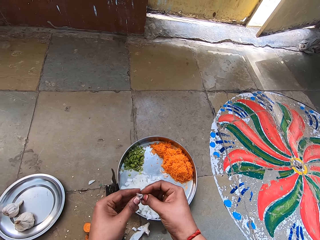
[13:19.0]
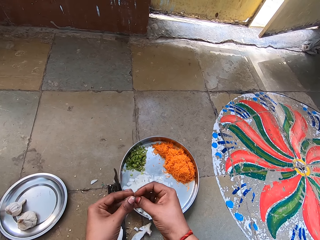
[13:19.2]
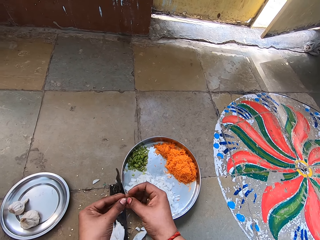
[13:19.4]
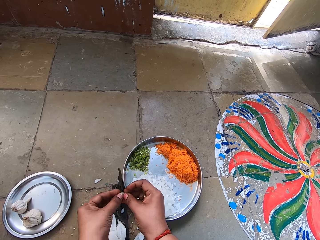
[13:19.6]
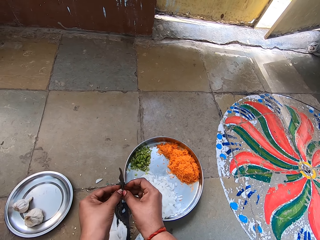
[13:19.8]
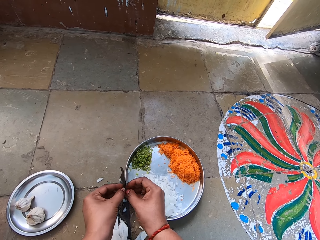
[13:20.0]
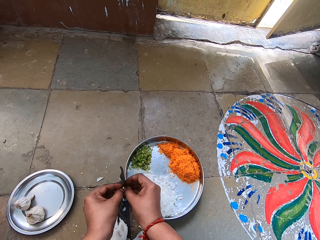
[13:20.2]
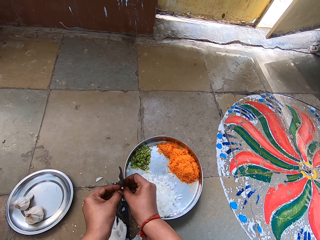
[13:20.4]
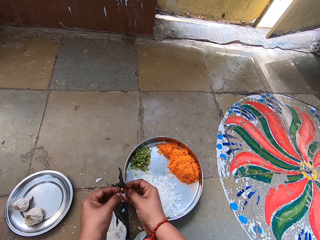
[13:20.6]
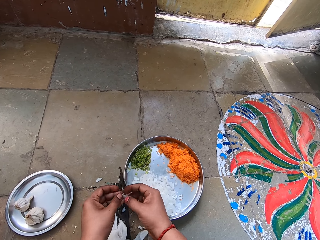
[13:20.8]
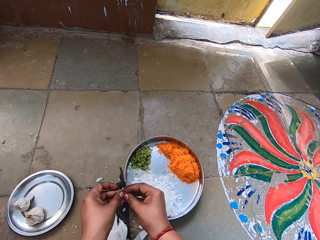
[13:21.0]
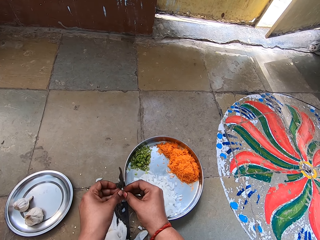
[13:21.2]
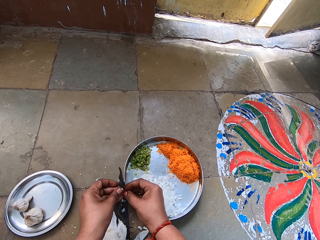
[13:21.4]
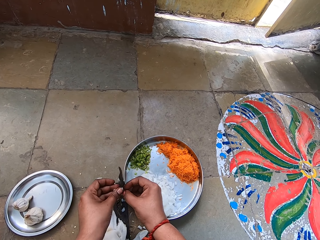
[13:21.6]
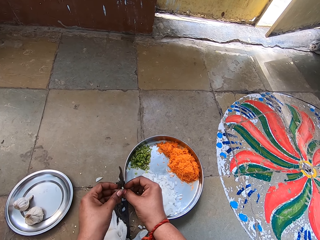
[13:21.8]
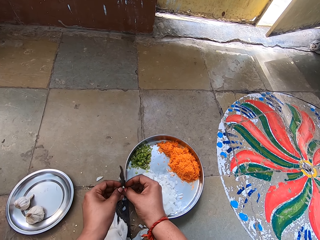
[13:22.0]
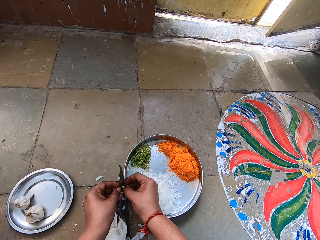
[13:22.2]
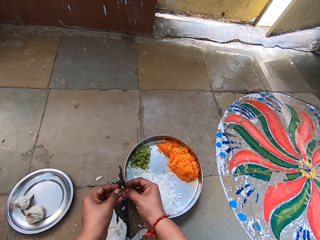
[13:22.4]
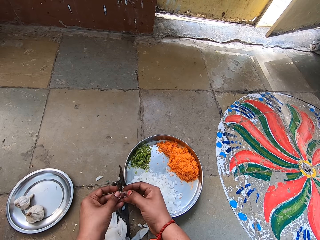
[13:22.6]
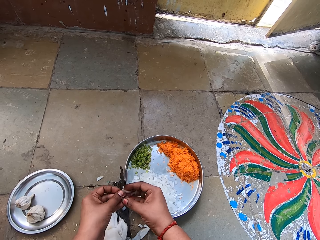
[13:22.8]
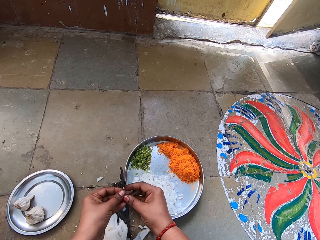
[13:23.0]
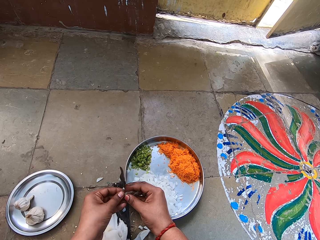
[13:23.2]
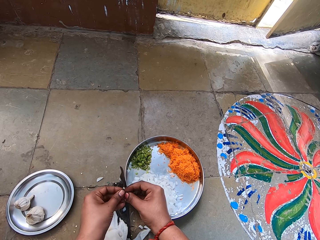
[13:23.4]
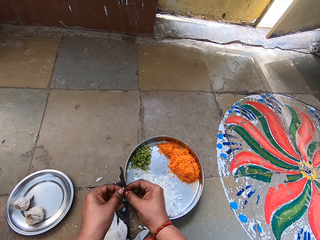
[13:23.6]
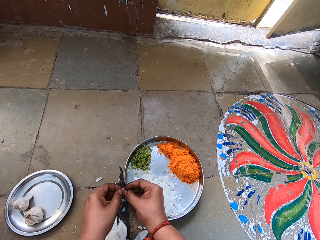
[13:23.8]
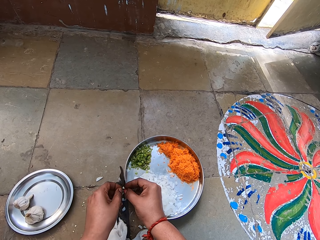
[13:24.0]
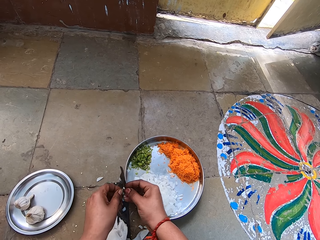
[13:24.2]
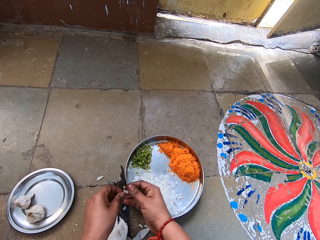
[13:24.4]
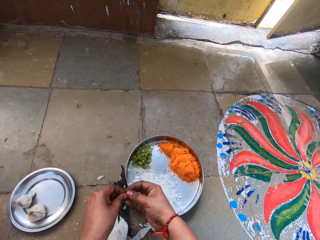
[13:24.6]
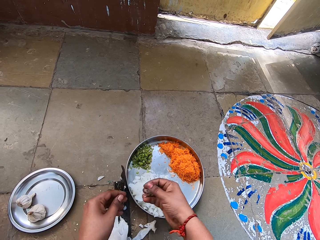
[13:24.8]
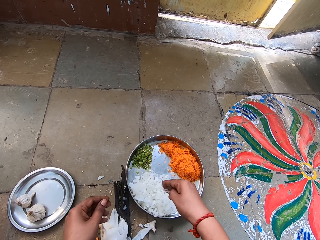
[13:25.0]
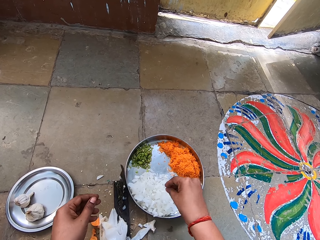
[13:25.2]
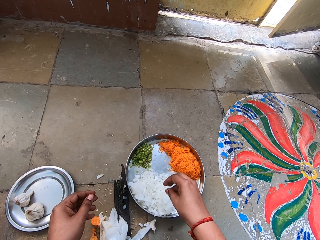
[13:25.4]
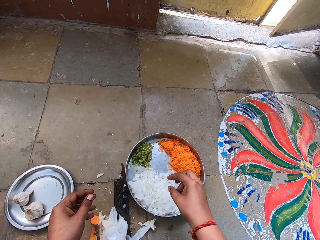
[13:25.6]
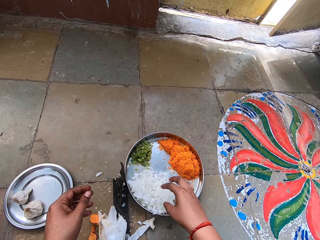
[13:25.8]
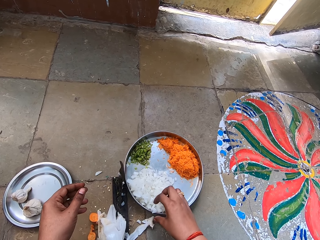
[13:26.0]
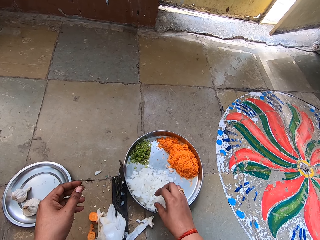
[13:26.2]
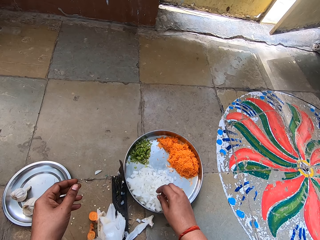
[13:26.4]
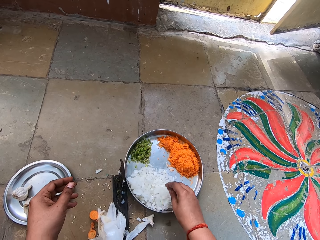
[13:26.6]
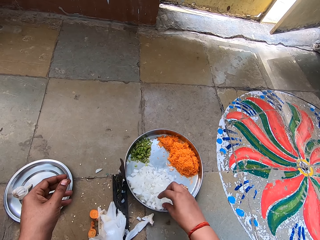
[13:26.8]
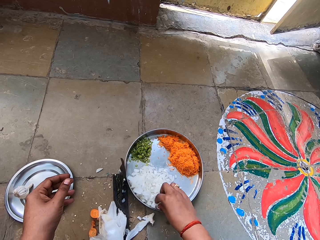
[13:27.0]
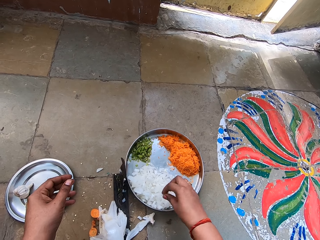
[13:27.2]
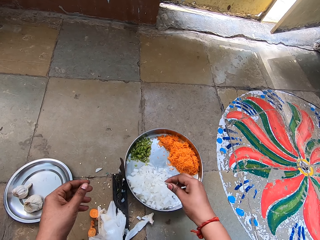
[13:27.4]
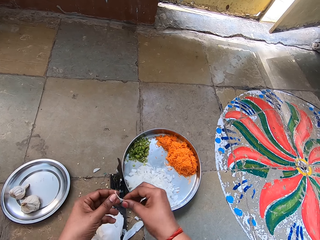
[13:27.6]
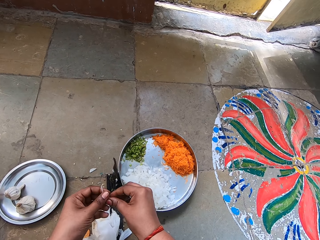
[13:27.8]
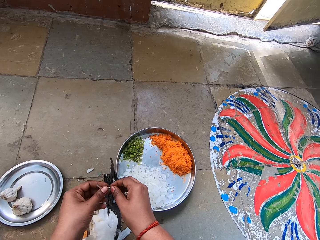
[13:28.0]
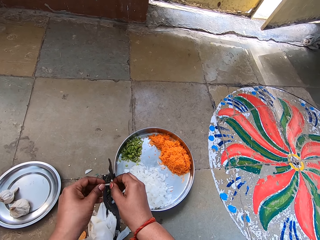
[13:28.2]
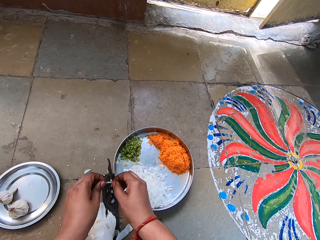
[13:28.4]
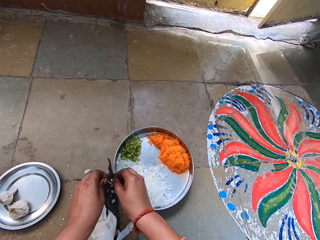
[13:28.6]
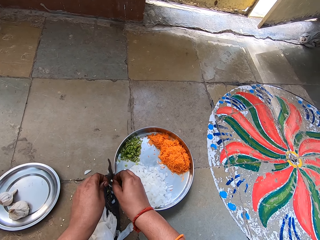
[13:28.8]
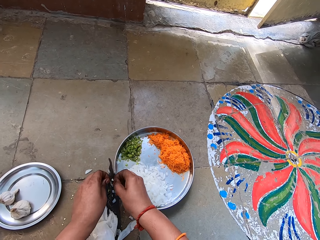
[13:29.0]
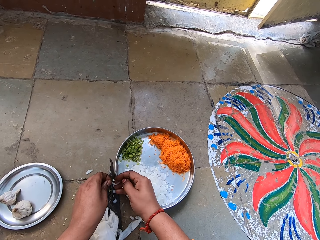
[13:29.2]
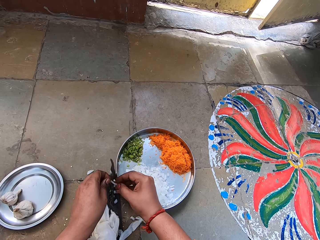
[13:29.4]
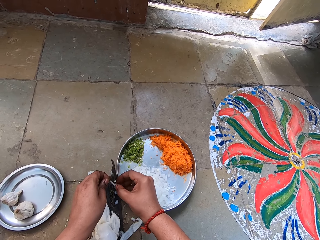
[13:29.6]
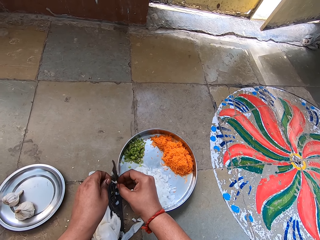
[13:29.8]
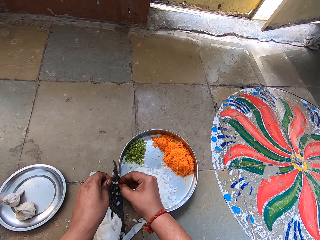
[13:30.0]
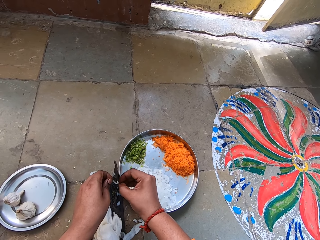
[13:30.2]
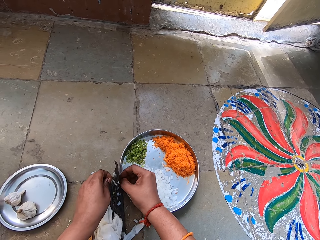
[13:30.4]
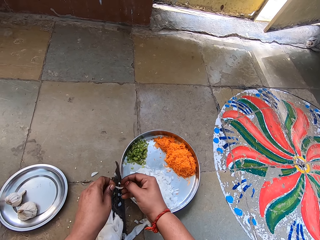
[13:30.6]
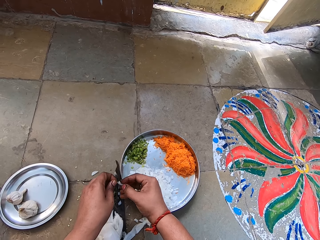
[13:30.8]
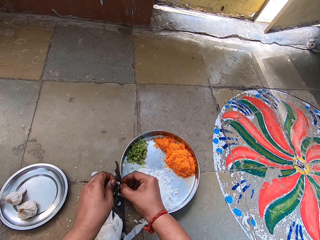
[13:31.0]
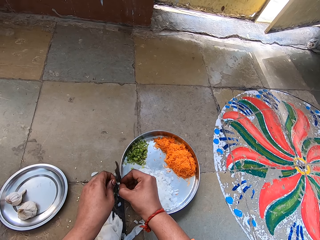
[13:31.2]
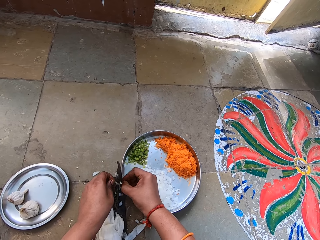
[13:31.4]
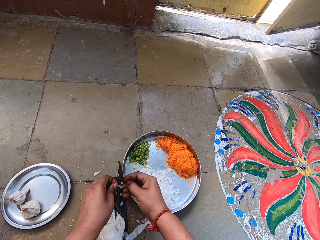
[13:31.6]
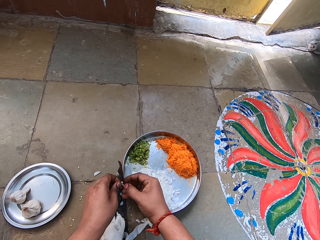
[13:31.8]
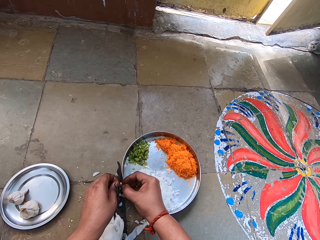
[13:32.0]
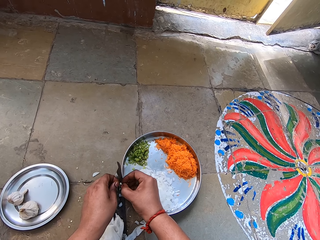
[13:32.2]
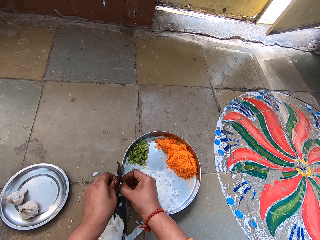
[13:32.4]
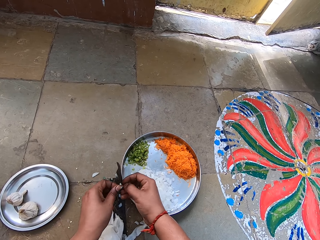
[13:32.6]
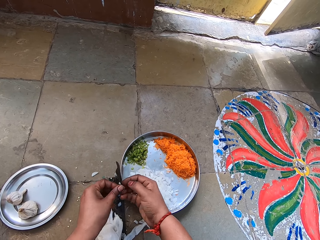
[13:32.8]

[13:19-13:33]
The camera wearer chops garlic. They cut an onion. They drop pieces of chopped garlic in the tray. They chop garlic.

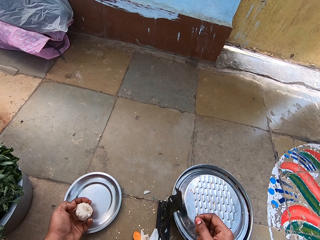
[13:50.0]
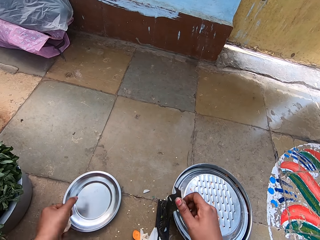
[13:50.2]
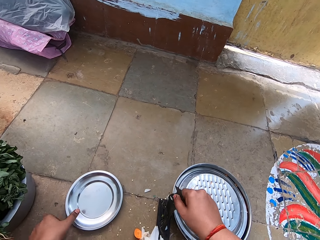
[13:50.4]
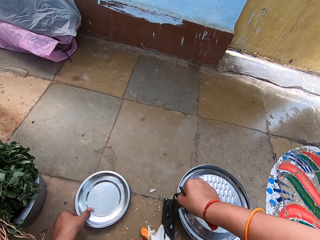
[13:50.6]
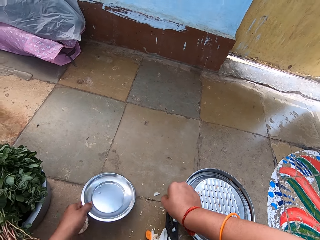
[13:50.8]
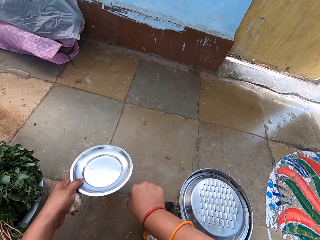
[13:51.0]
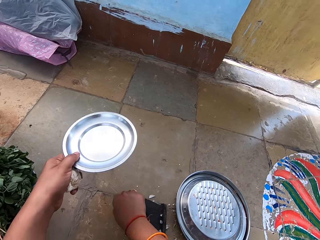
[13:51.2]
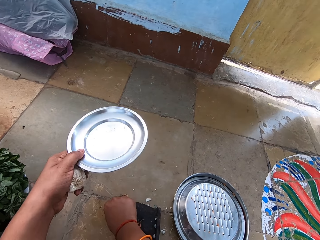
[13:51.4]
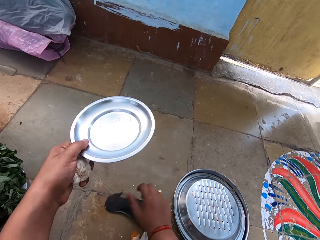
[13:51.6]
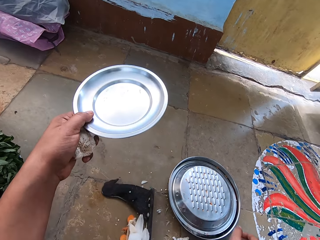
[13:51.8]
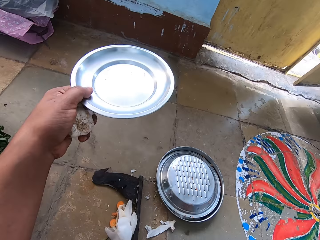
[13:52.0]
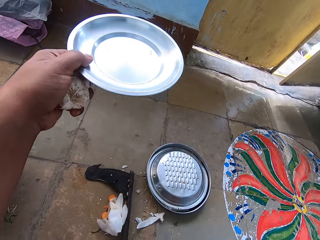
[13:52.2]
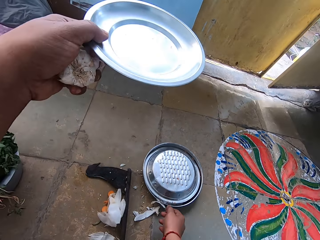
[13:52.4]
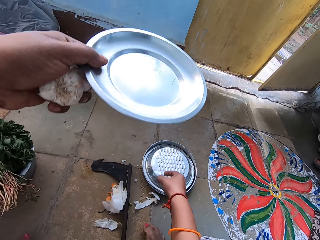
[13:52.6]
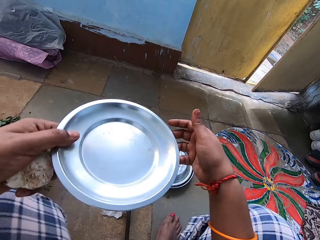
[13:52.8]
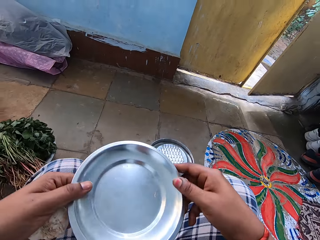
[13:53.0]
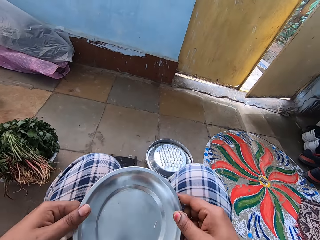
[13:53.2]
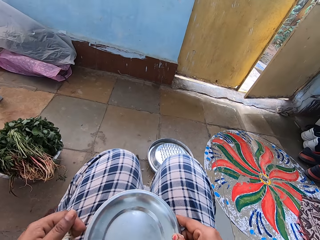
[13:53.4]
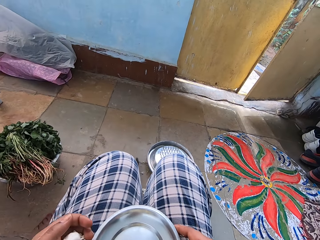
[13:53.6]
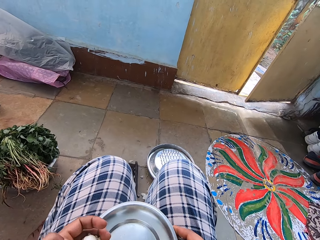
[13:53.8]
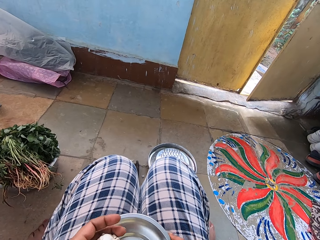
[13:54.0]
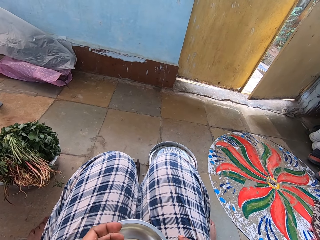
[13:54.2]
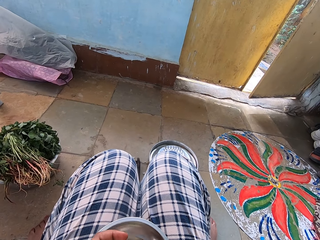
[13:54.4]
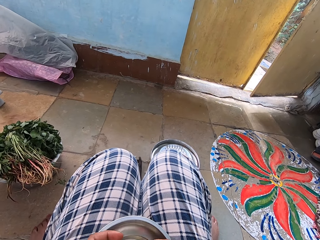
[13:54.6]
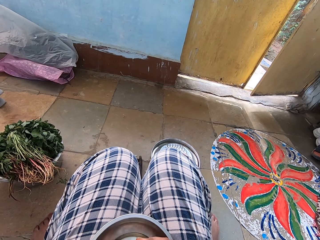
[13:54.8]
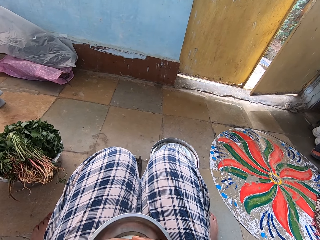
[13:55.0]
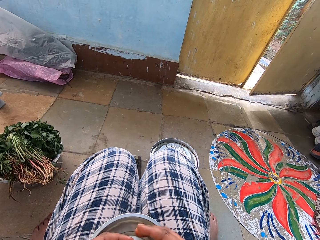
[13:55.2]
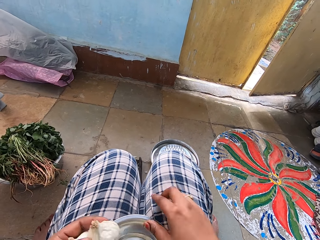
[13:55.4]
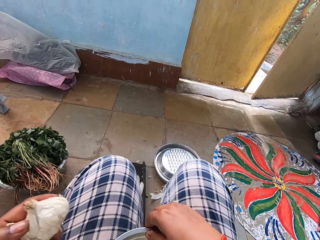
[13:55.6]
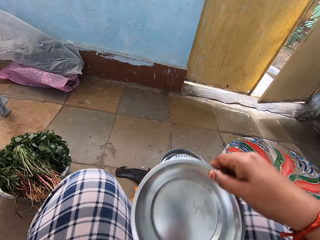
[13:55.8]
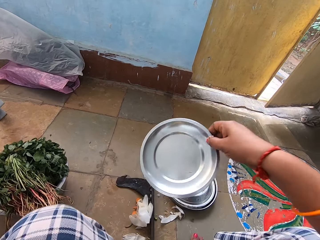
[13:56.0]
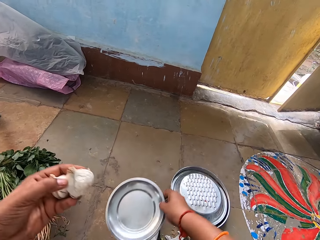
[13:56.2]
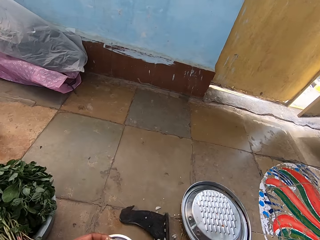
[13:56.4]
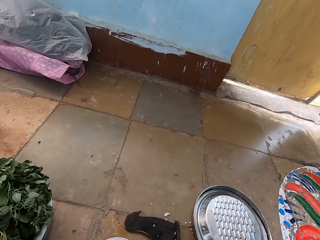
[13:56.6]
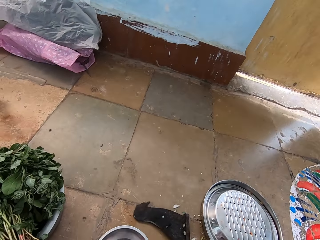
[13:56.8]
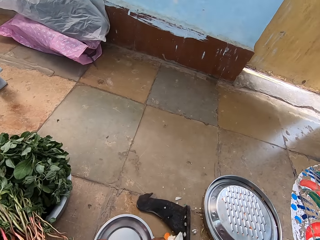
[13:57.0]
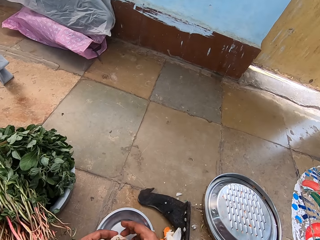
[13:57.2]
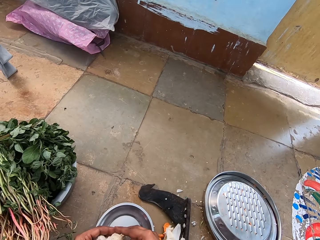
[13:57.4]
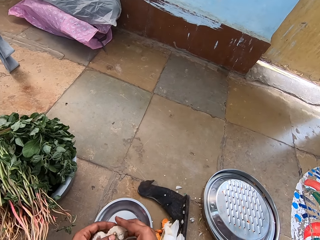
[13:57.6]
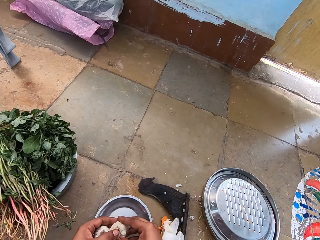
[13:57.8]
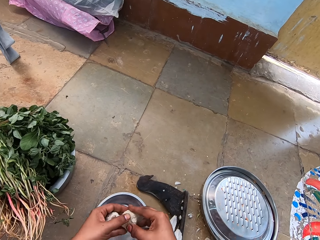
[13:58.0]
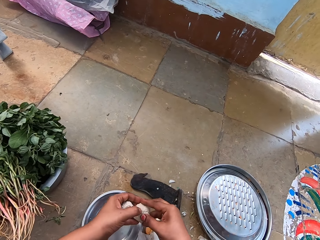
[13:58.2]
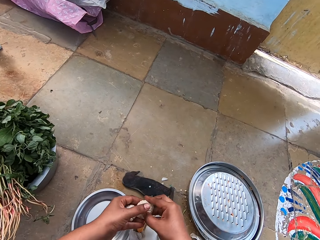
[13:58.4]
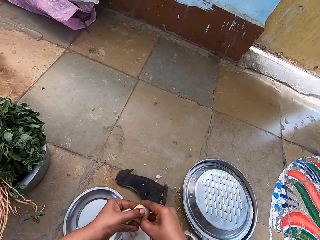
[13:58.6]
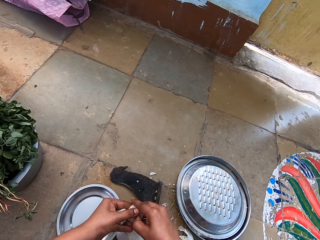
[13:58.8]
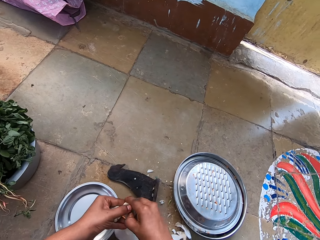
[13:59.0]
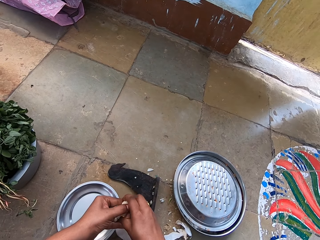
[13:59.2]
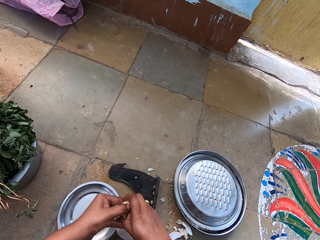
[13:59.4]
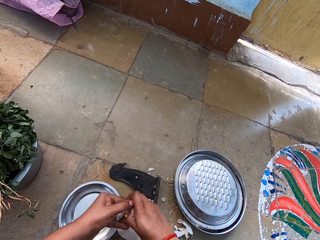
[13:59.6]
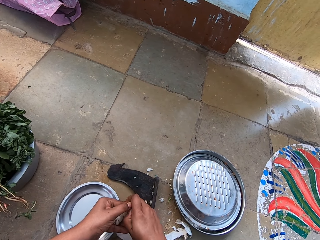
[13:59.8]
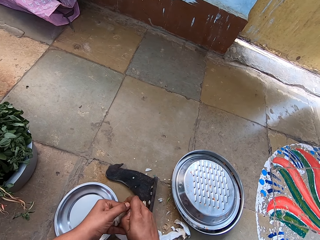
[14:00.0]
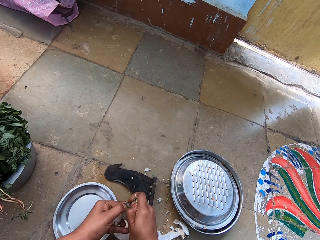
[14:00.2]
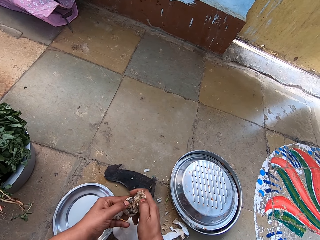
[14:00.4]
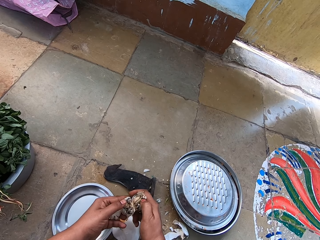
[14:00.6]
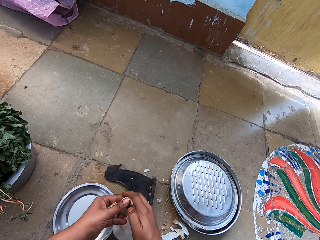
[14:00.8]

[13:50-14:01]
The camera wearer picks garlic from a tray. She lays the cutter on the floor and picks a plate or tray from the floor. She flips the garlic cutter. She places the plate on her lap. She drops garlic in the tray. She places the plate on the floor. She breaks the garlic into half. She peels garlic.
